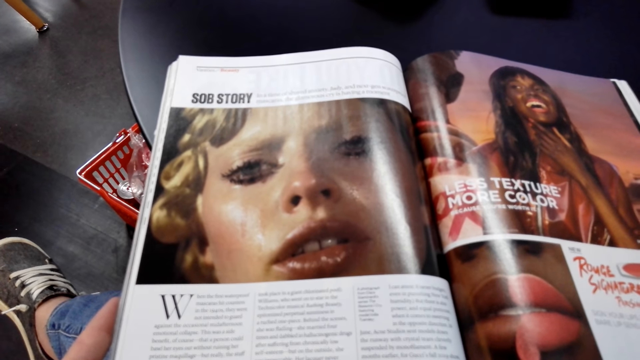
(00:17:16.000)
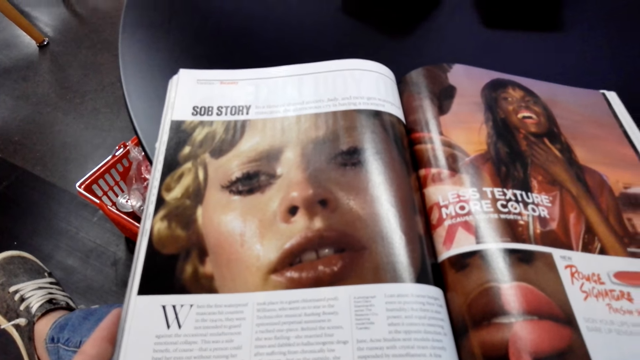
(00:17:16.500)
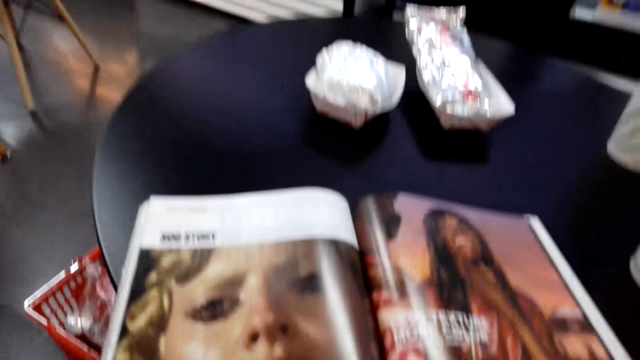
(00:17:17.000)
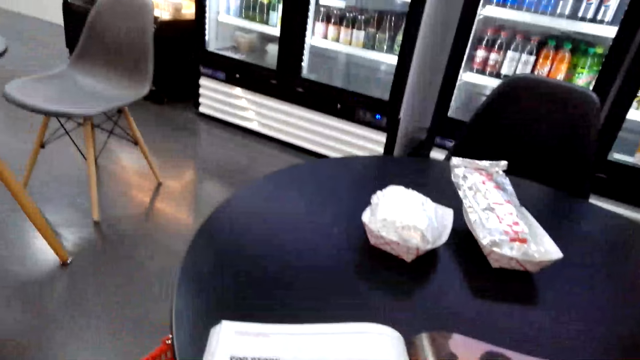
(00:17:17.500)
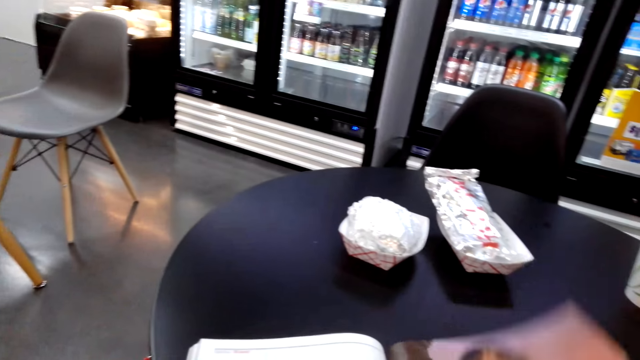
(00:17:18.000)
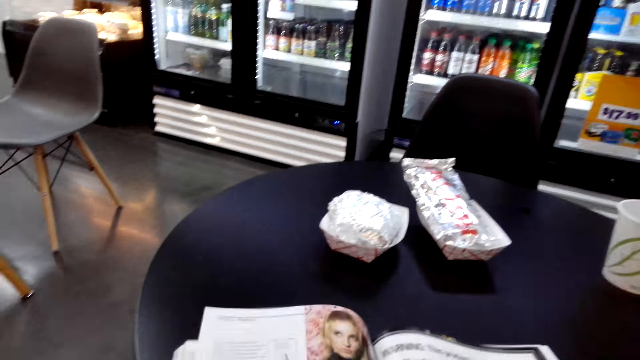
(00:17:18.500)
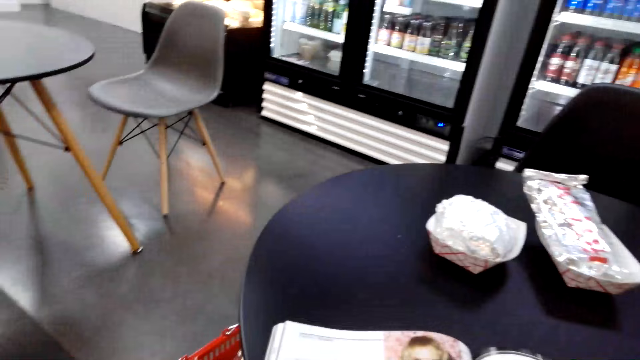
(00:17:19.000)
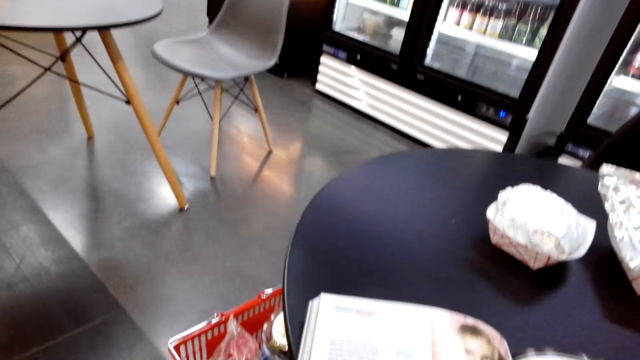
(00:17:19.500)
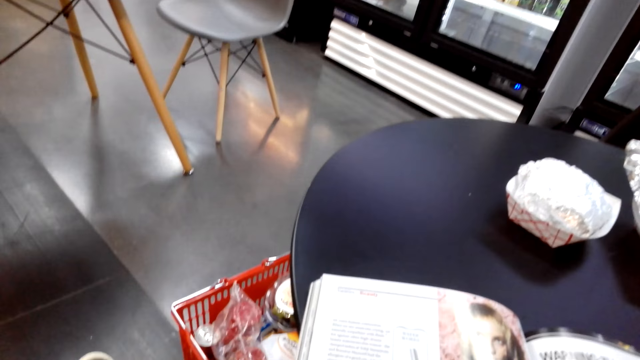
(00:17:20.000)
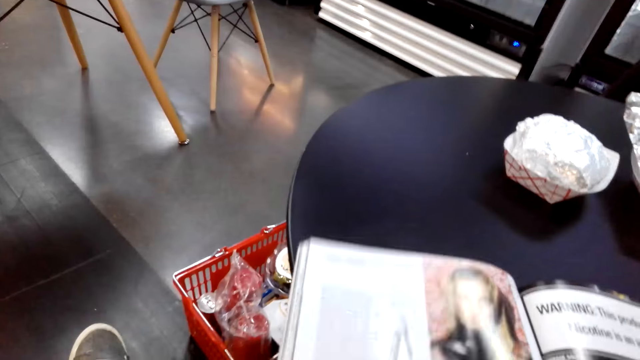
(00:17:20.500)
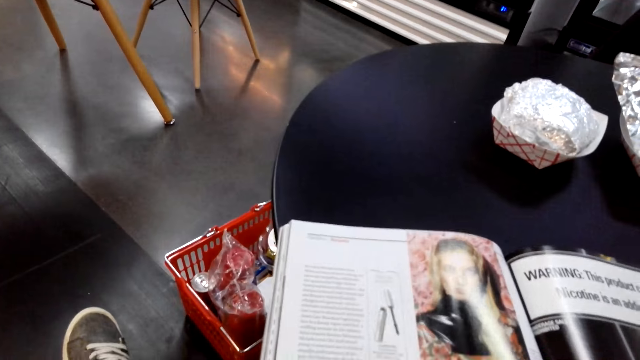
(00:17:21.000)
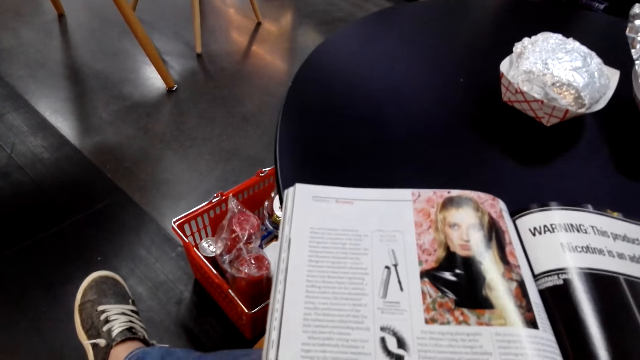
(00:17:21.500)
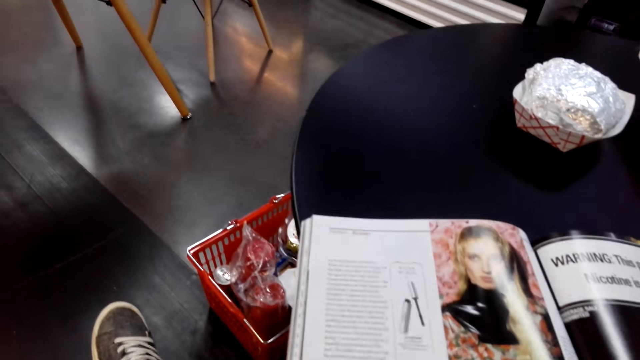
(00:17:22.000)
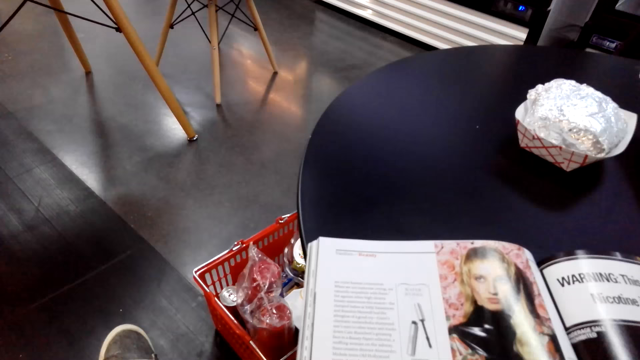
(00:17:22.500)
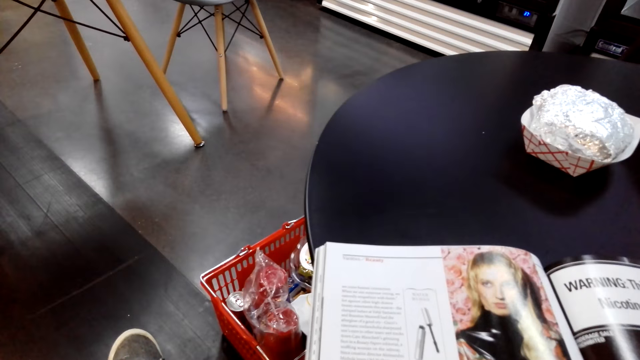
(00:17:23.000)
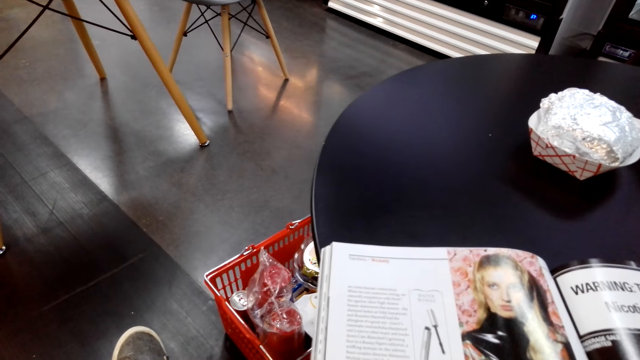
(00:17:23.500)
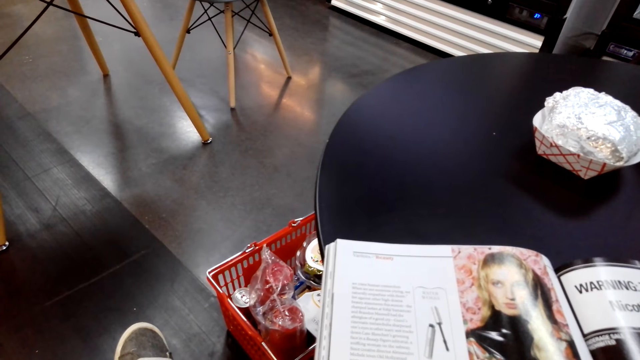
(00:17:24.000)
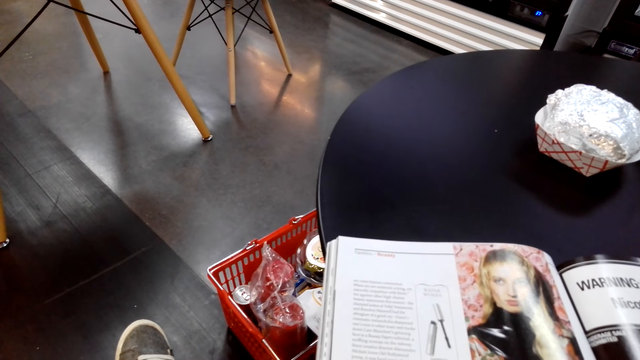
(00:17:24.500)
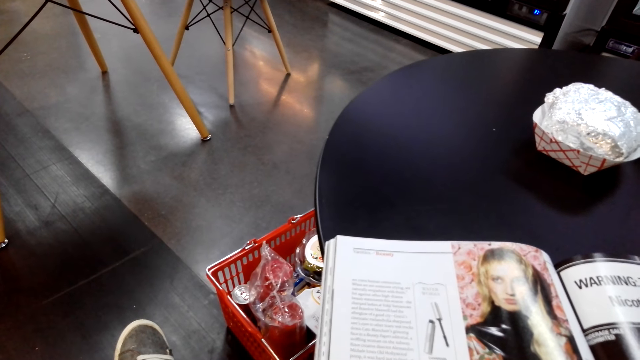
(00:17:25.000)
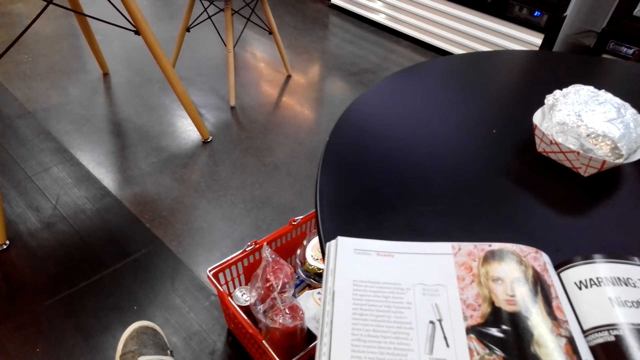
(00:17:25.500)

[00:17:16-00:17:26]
The camera wearer flips pages in the magazine. They open the book. They read the magazine.

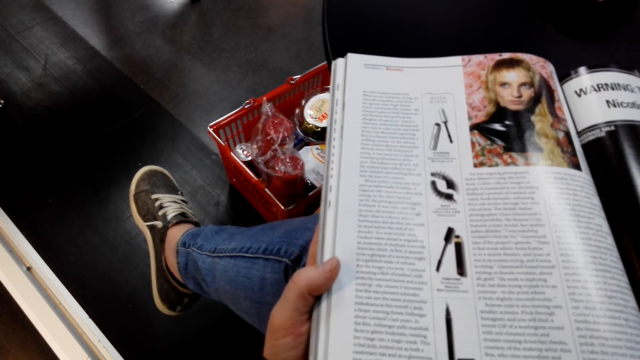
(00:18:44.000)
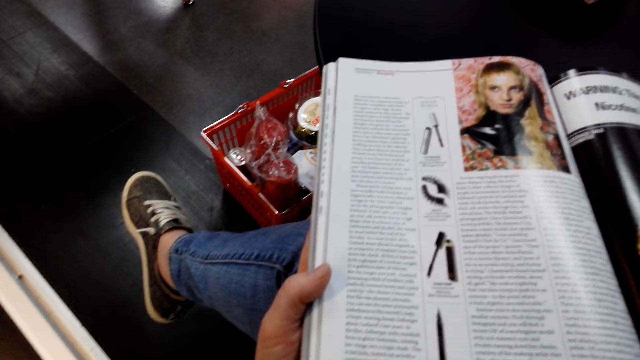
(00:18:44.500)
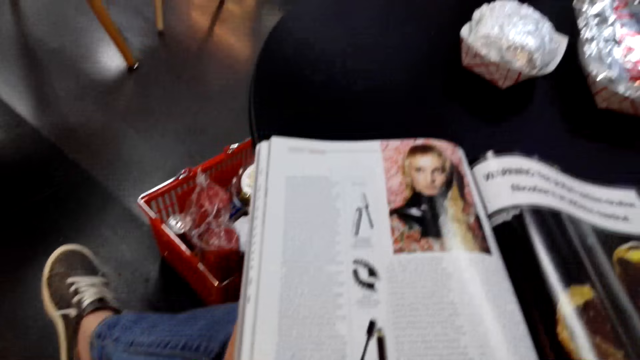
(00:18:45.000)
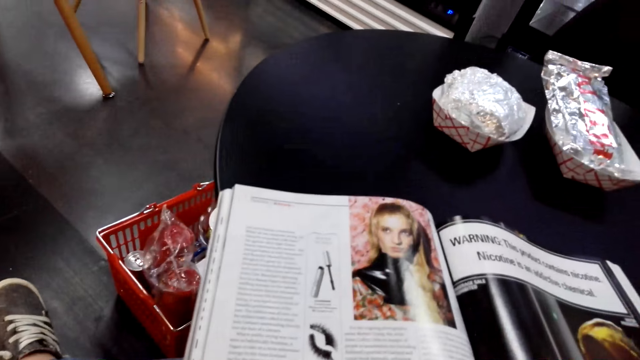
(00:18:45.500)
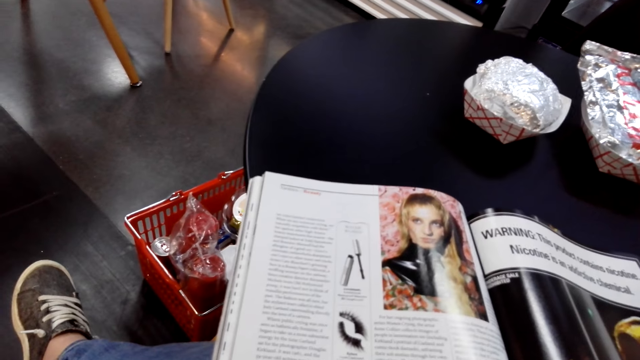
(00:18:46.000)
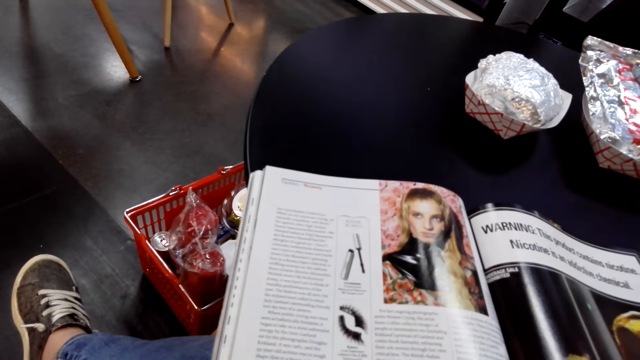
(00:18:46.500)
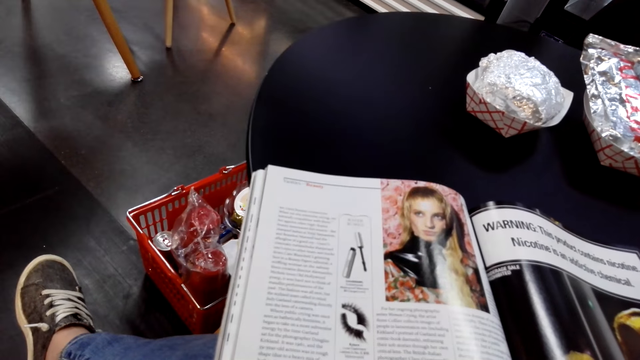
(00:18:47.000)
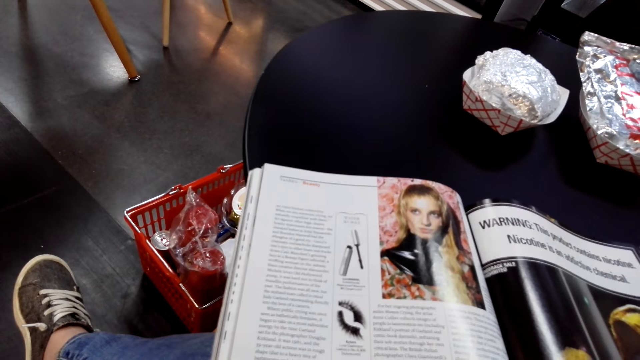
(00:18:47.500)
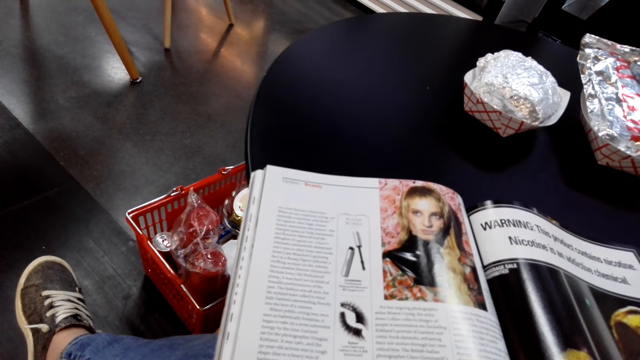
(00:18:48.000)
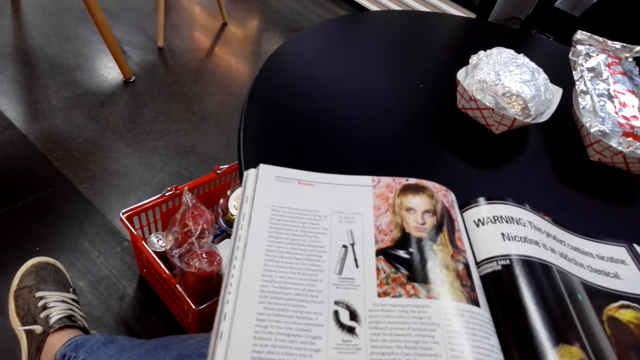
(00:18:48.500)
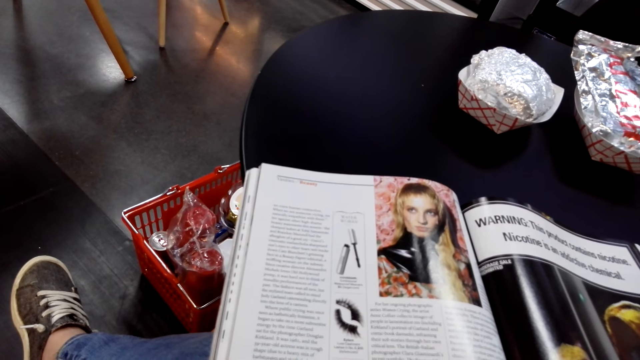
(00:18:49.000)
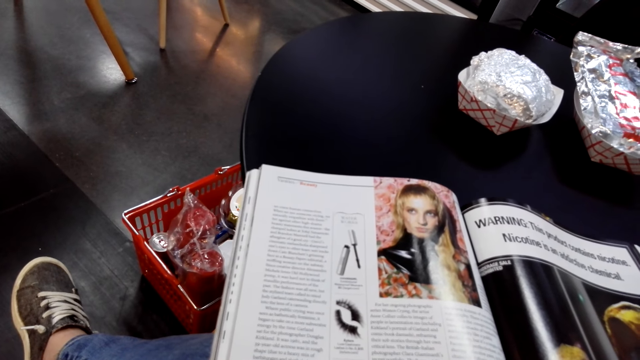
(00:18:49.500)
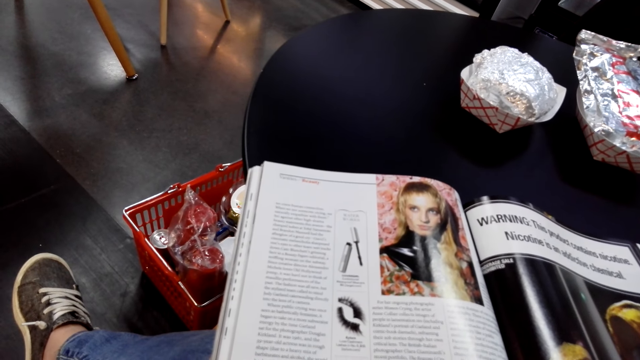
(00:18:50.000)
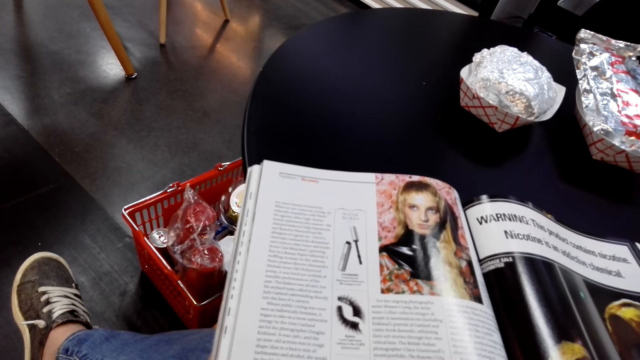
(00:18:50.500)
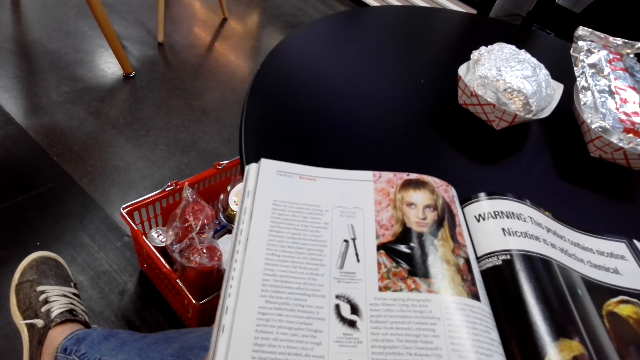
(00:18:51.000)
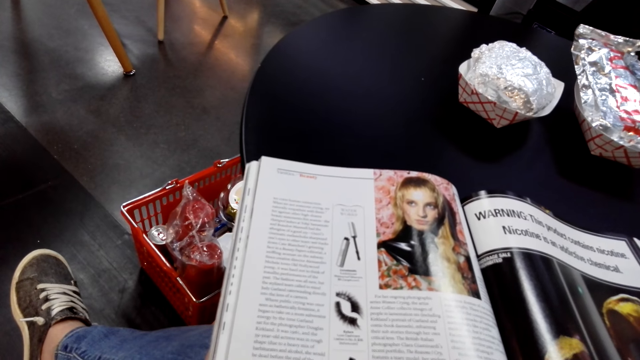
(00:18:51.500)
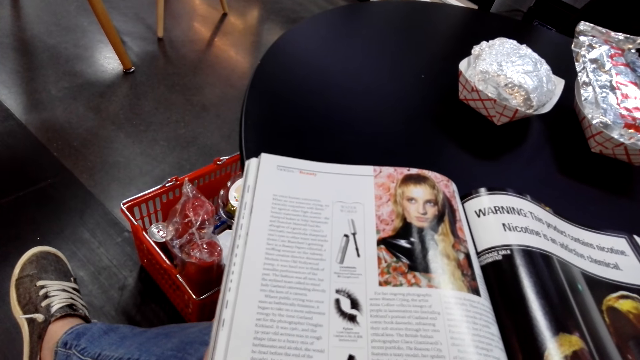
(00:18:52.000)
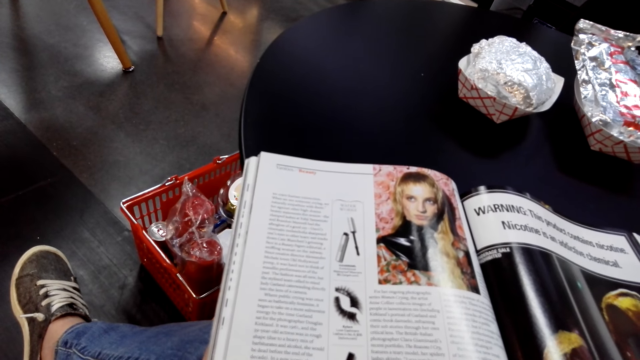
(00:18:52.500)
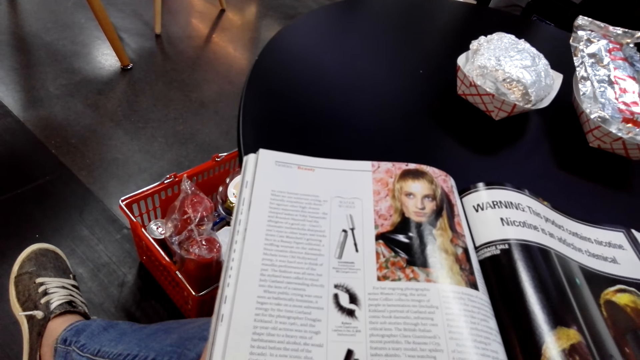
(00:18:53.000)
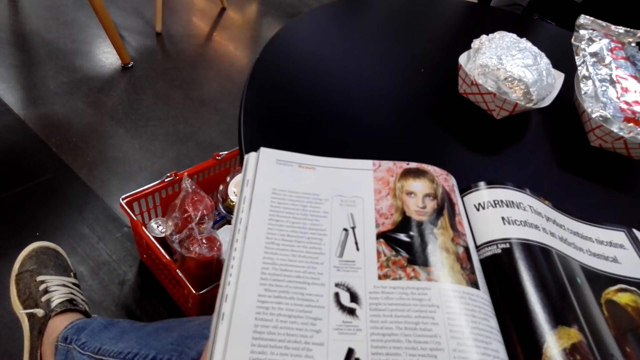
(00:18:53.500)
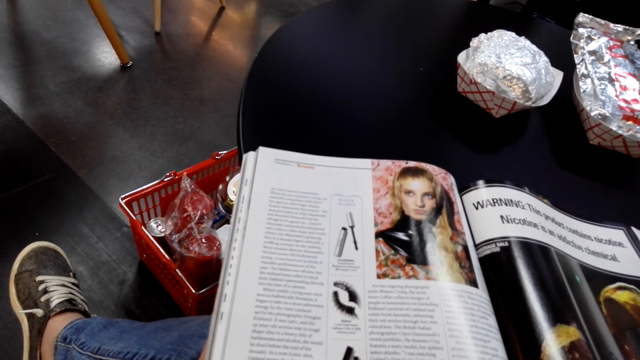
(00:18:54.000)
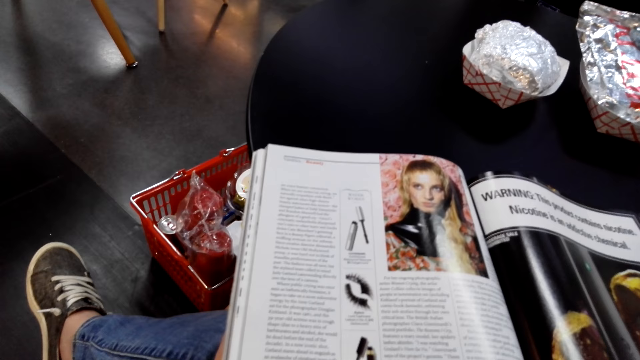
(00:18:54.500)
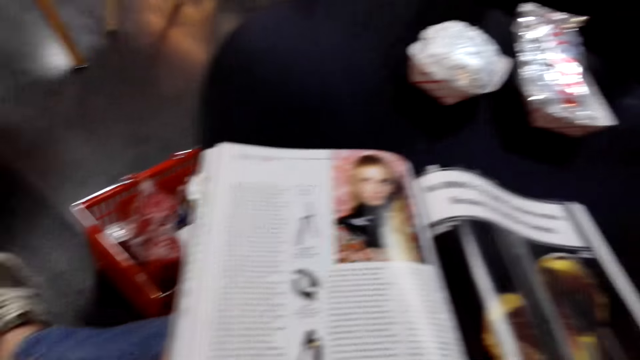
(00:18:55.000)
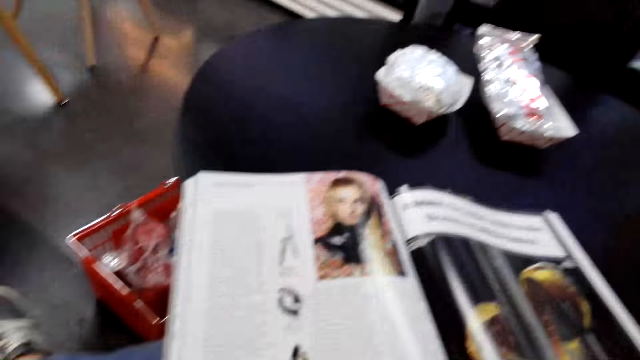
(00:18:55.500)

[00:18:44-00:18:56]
The camera wearer raises his head.
